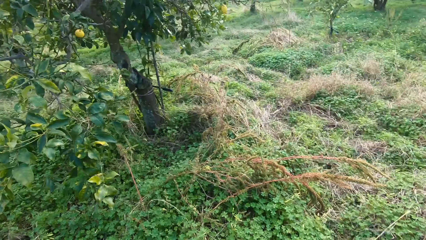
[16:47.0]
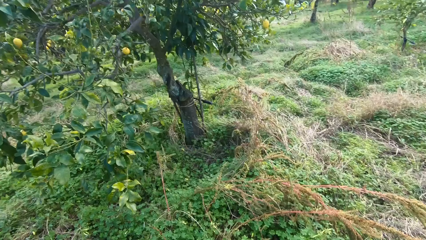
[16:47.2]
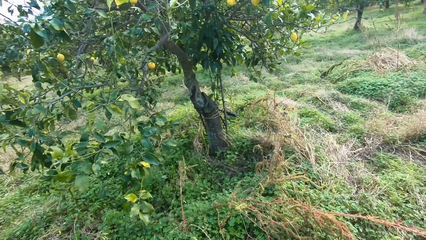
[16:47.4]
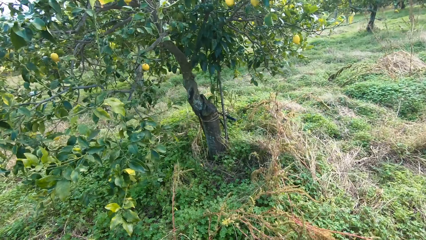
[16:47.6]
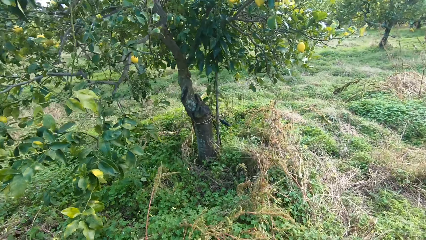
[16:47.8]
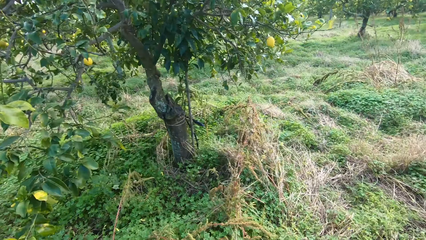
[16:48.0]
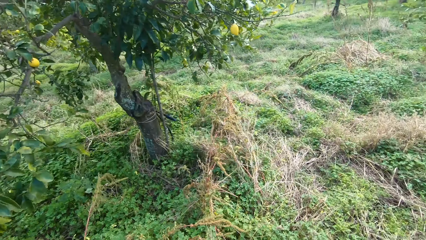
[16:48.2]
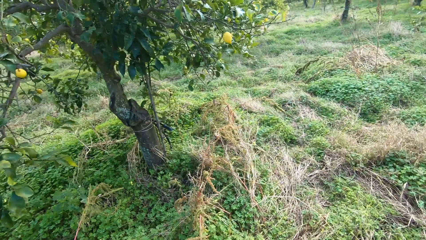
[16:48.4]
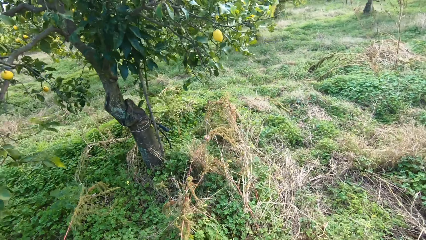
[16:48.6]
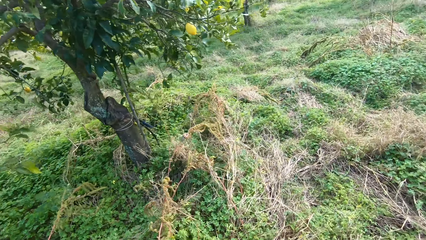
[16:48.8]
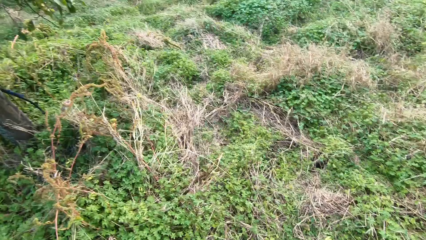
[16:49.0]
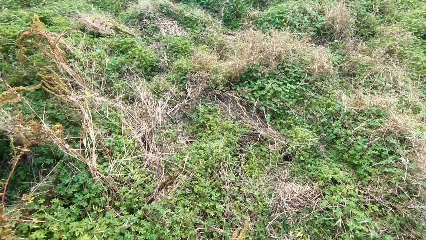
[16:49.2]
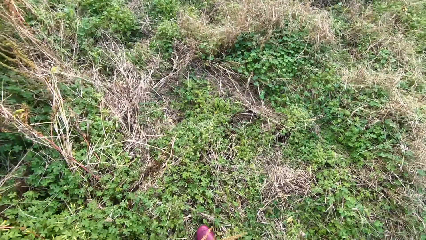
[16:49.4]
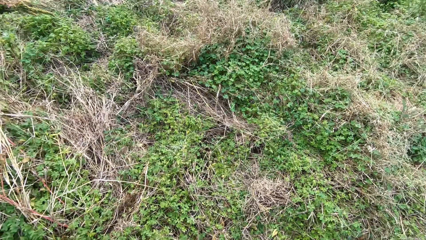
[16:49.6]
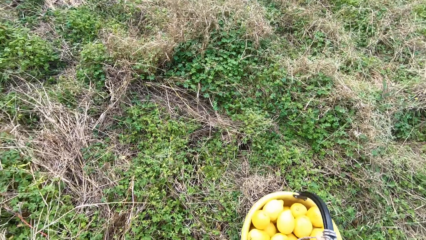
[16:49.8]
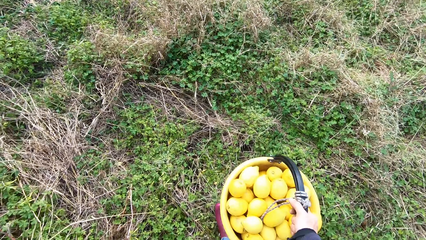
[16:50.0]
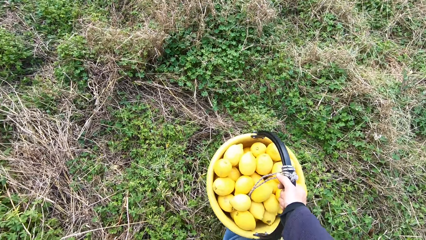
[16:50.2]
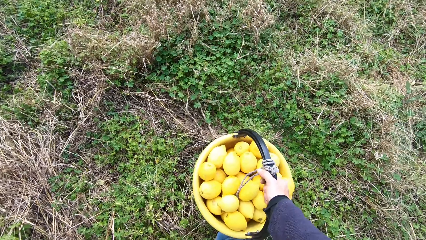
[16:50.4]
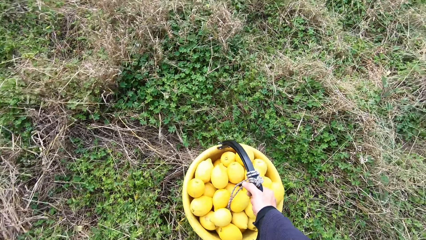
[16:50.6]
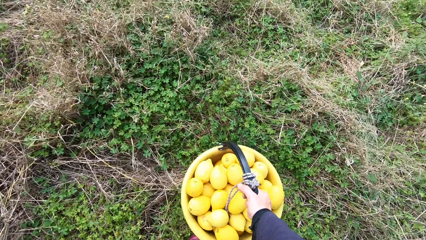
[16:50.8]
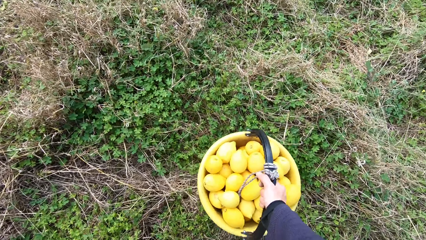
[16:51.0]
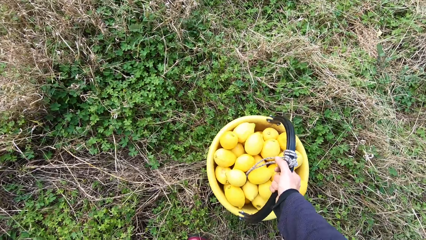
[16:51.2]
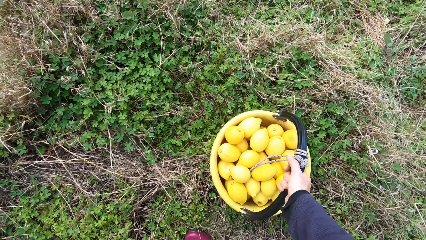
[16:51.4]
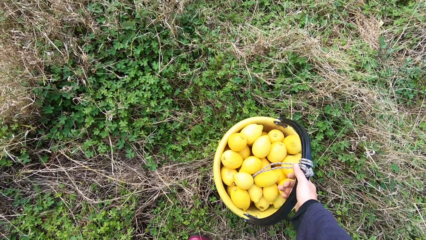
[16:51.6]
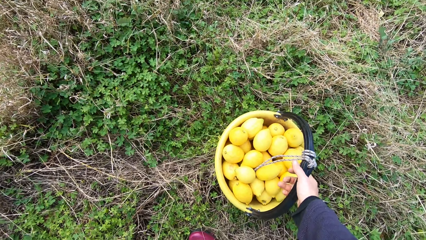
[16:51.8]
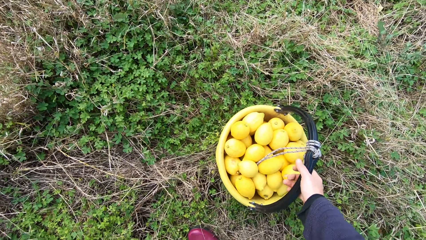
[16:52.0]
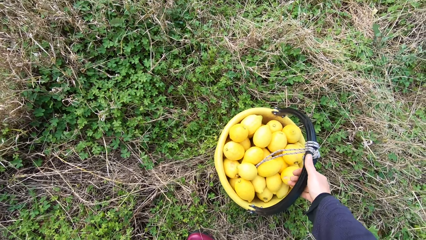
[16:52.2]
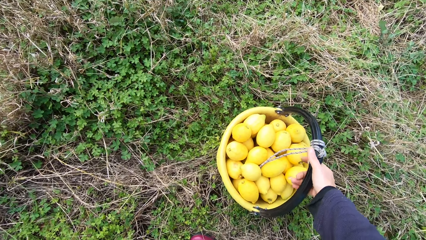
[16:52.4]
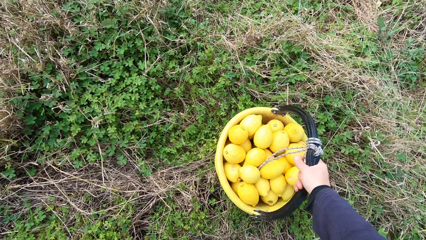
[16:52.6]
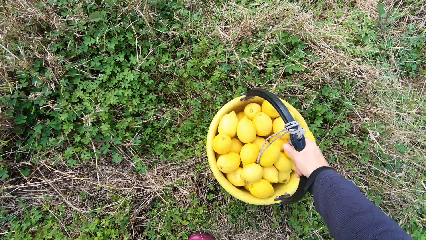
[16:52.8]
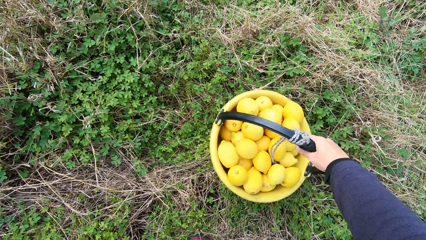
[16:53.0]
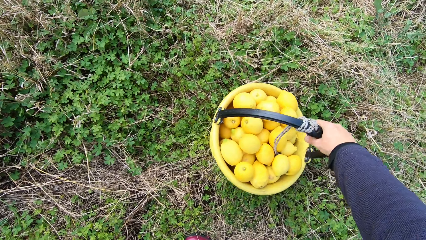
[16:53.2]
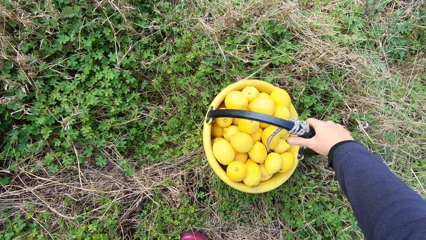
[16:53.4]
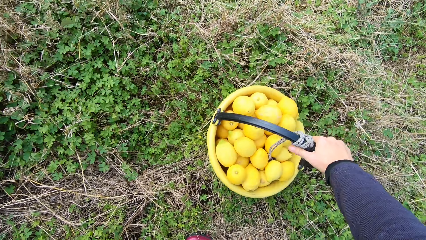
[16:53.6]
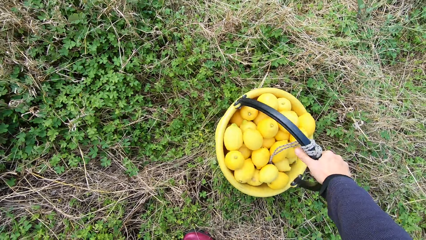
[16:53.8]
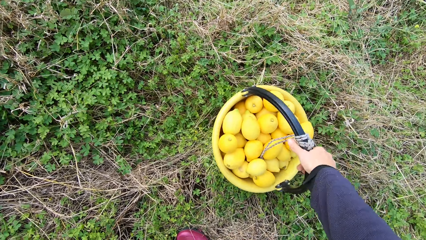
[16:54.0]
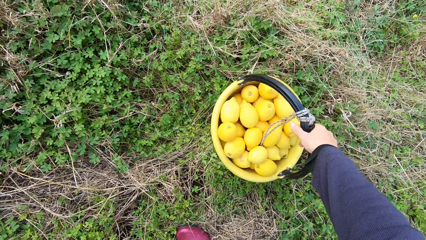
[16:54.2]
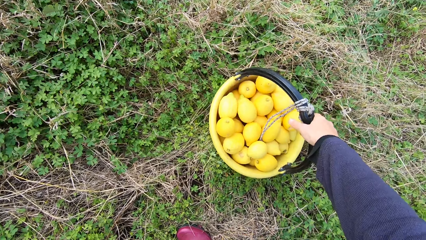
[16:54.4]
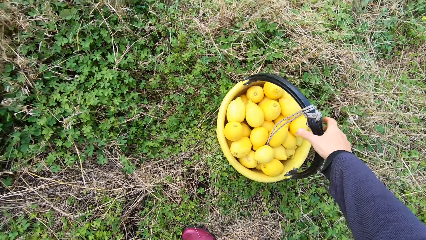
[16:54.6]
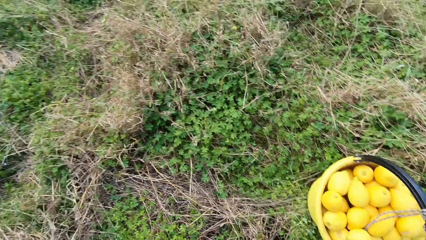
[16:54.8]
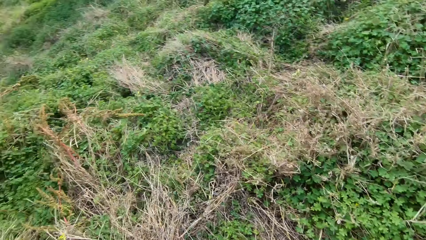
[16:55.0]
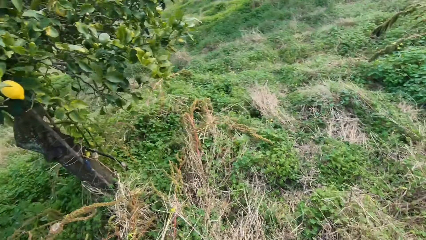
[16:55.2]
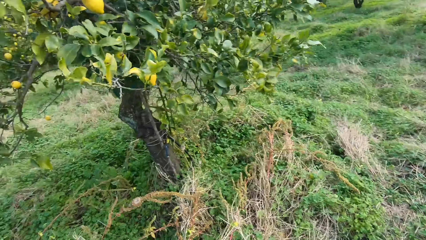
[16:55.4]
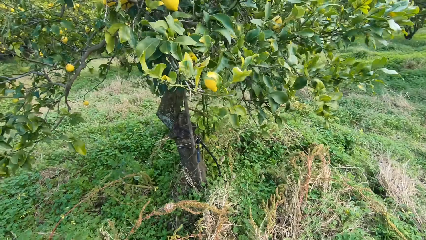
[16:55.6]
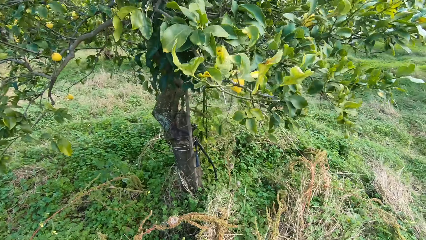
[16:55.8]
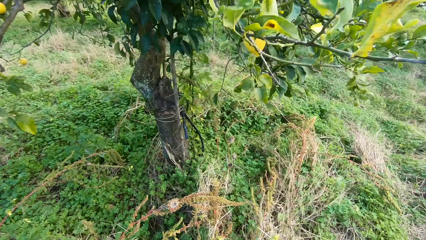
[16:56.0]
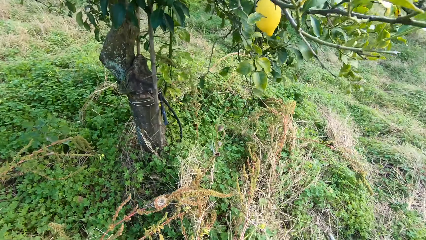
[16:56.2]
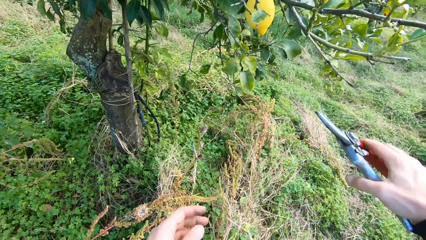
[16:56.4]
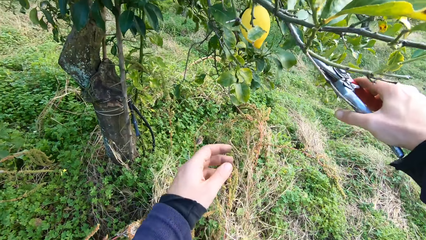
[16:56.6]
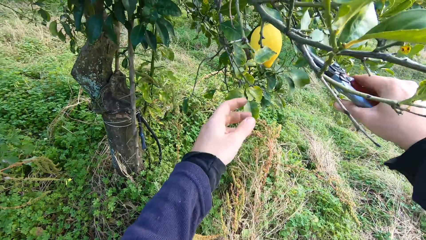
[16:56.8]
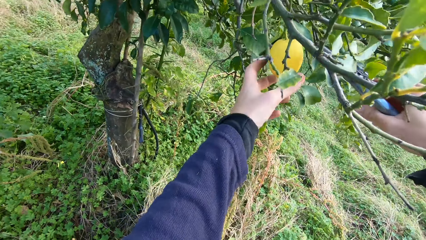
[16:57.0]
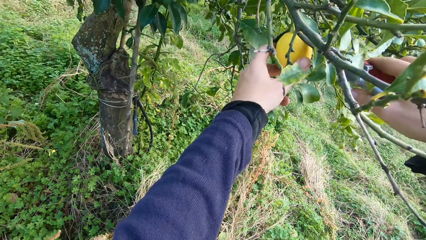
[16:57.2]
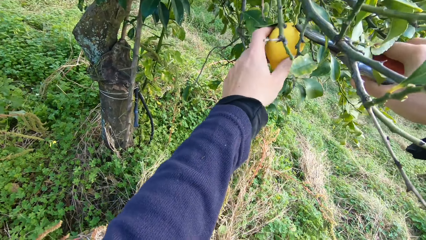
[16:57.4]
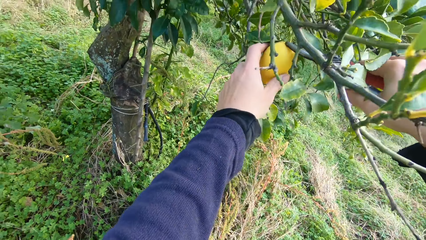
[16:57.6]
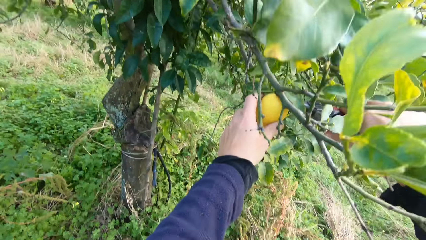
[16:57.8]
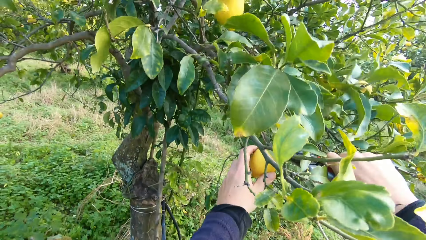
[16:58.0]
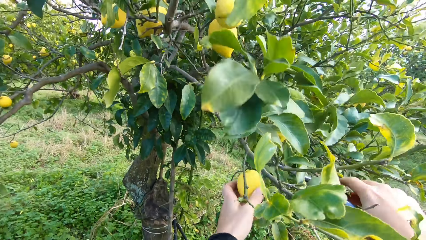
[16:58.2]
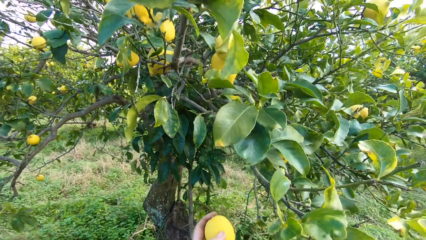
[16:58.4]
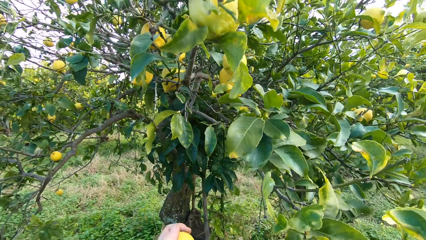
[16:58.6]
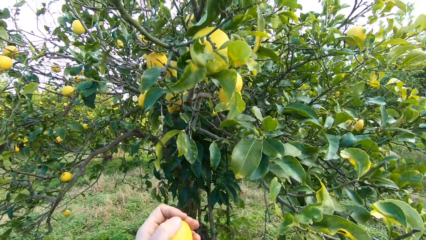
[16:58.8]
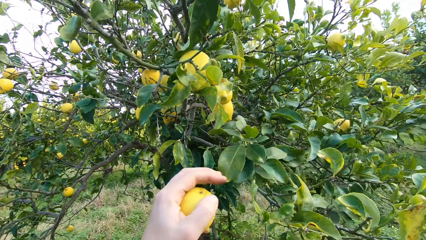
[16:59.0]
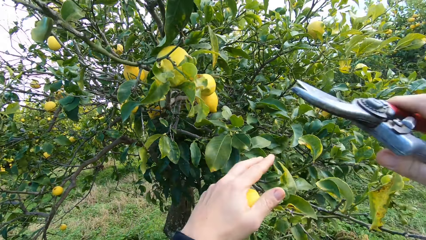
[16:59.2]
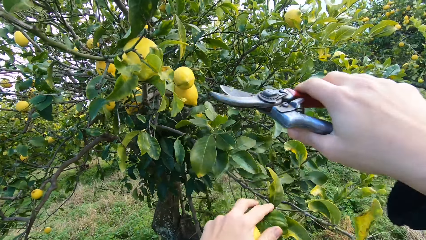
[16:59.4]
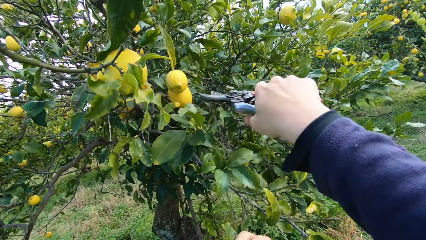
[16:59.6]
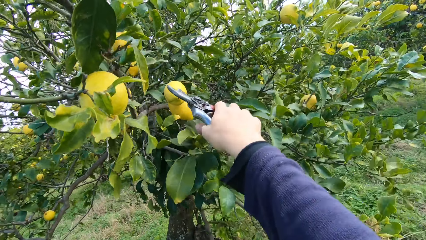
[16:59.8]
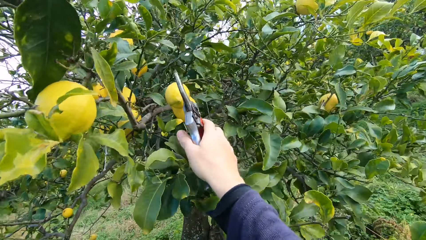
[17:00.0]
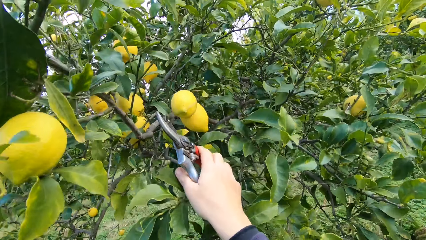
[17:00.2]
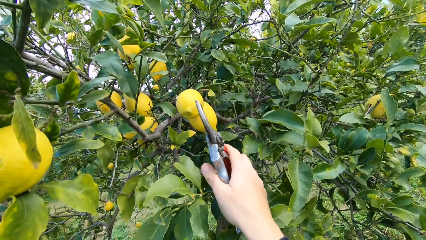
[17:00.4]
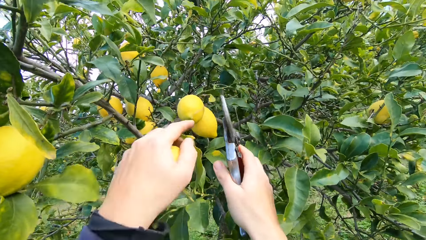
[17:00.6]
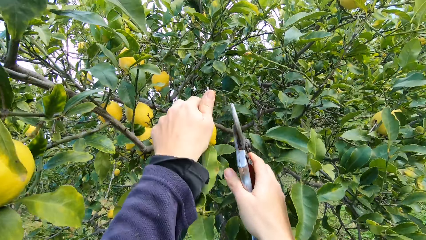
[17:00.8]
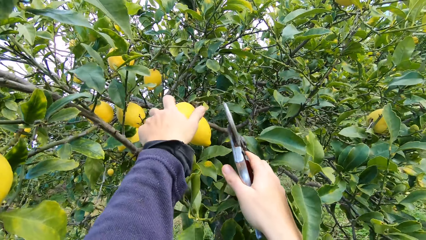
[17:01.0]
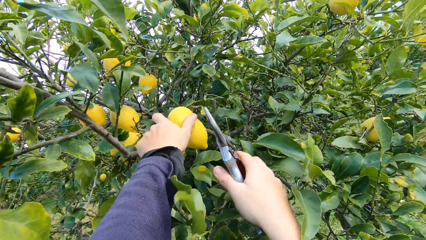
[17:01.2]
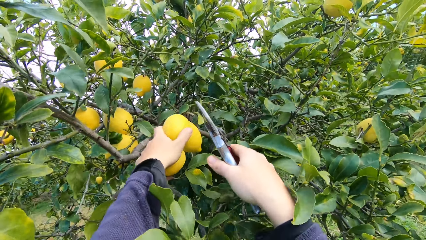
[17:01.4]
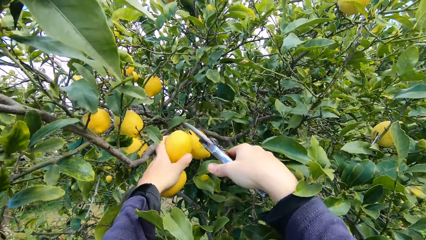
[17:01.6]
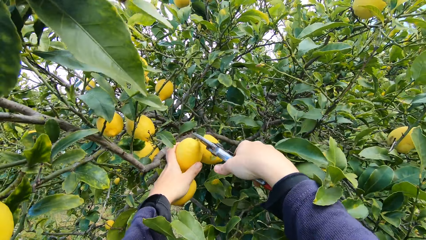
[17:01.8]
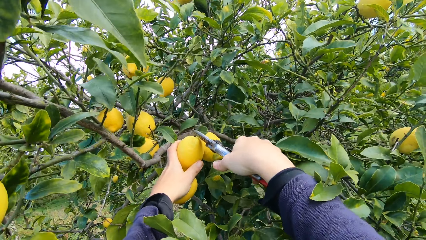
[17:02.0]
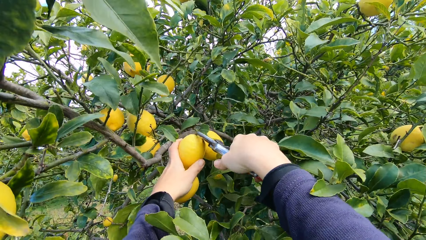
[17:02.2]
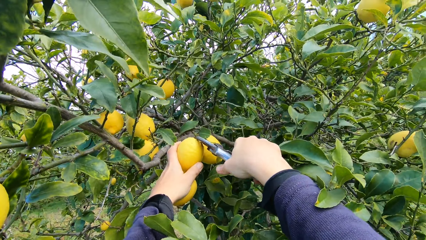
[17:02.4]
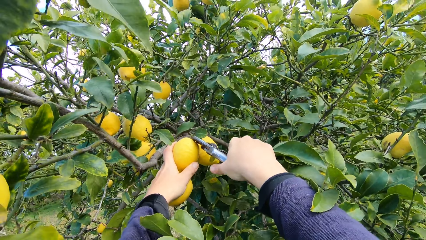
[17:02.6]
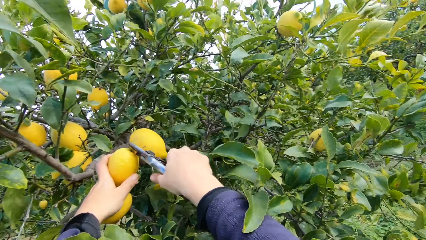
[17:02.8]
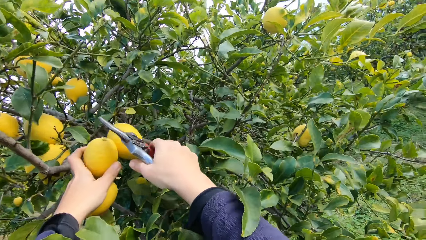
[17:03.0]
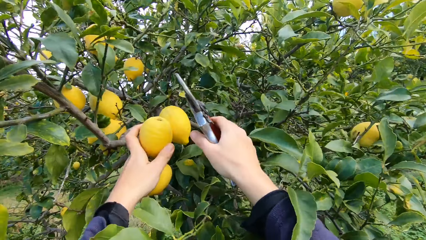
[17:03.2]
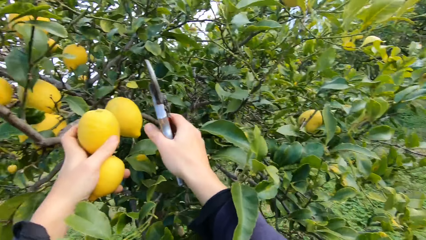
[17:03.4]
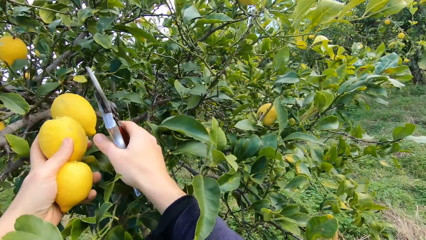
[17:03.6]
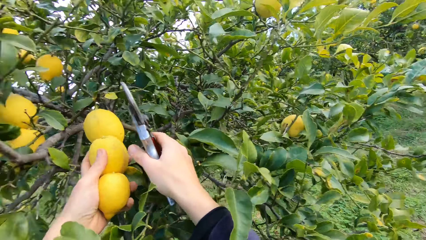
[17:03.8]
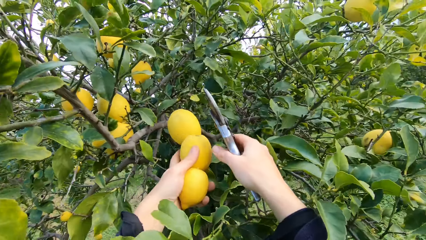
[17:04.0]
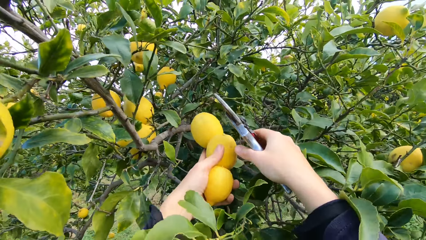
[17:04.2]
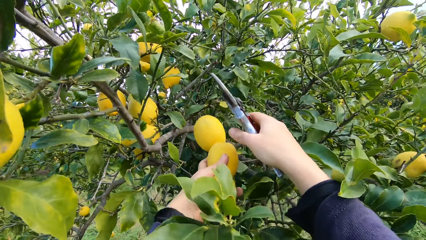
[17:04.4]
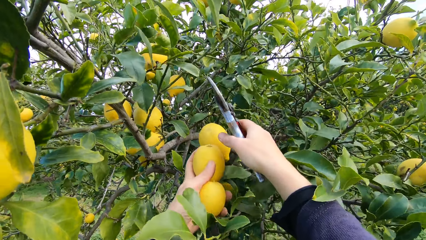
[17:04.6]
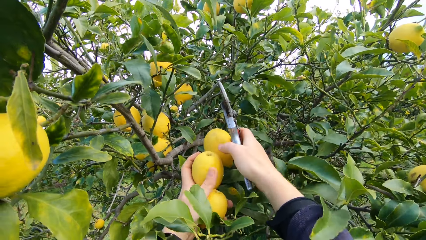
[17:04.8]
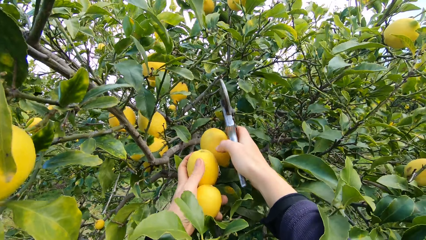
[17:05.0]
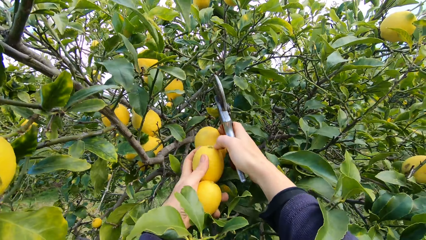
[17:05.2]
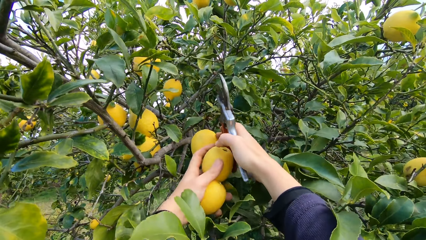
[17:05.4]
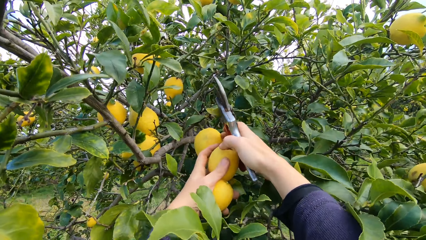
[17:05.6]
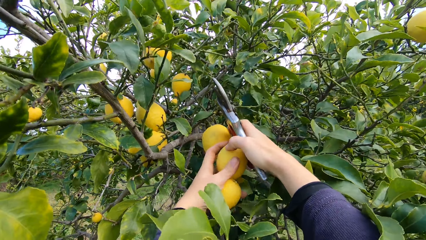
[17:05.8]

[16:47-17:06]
The camera wearer stands. They put the bucket down. They rotate the bucket. They walk around. They harvest the lemon with the secateurs. They harvest the lemon with the secateurs again.
